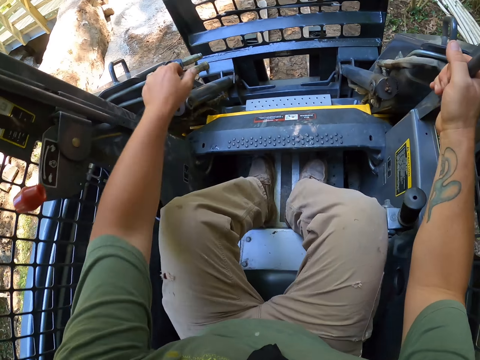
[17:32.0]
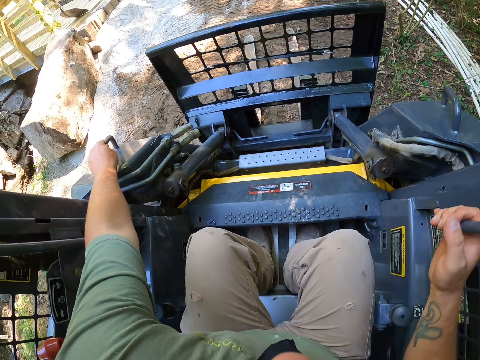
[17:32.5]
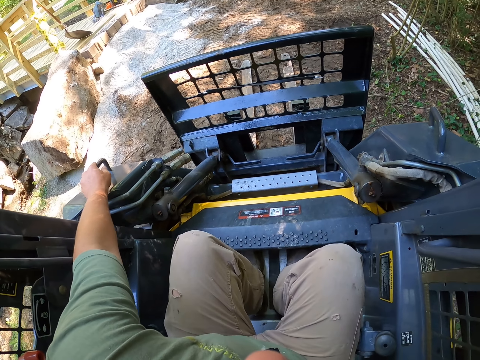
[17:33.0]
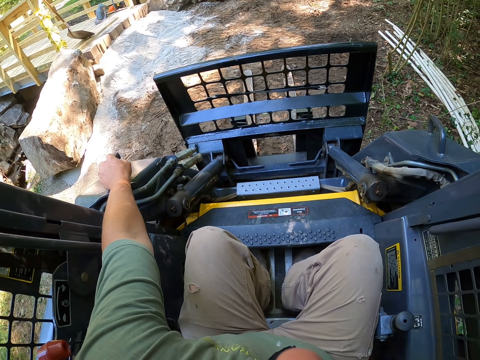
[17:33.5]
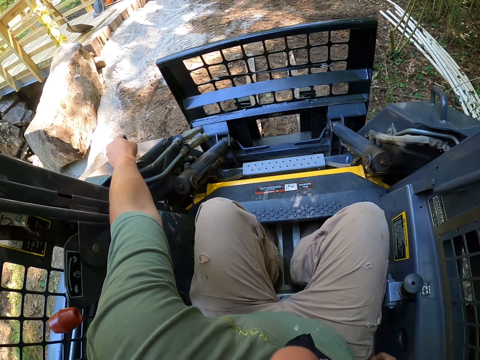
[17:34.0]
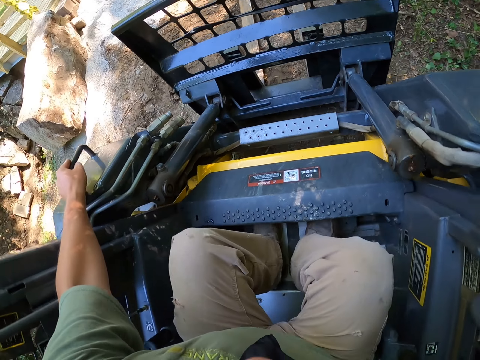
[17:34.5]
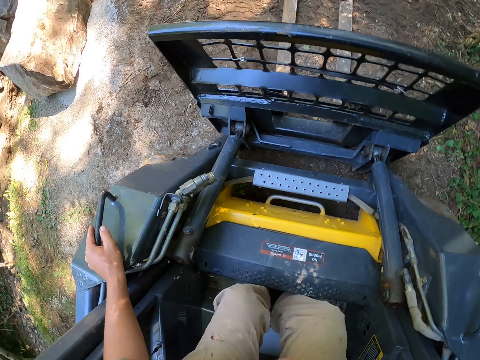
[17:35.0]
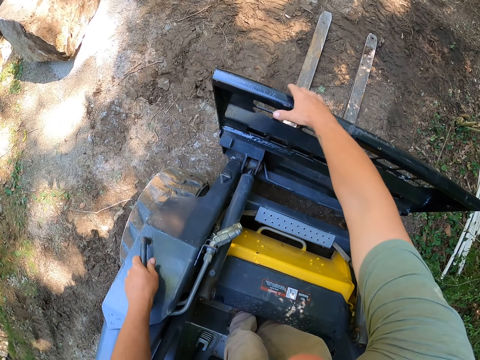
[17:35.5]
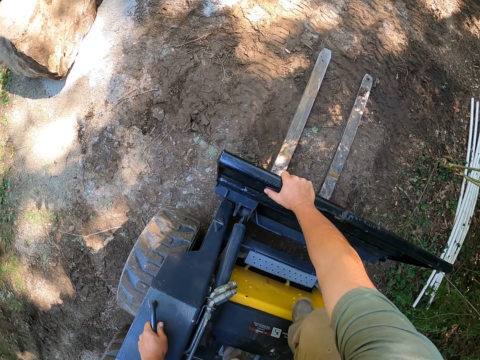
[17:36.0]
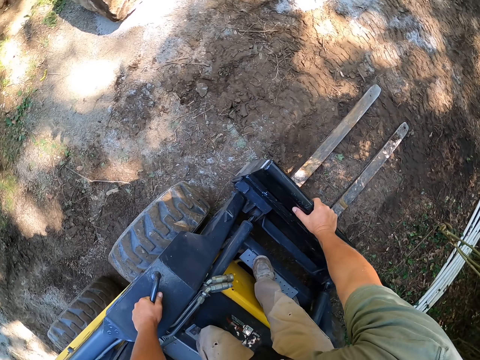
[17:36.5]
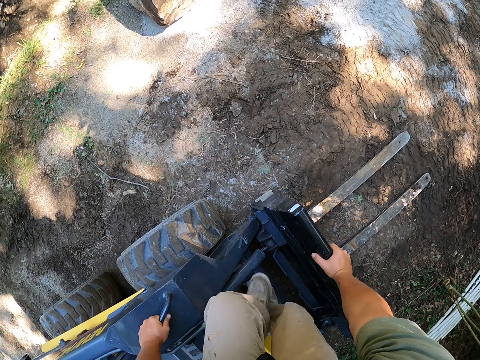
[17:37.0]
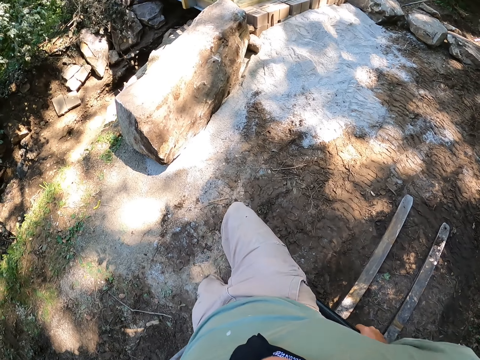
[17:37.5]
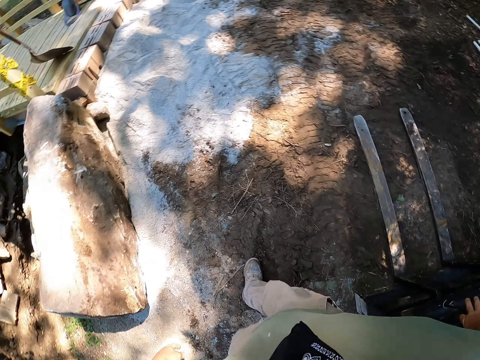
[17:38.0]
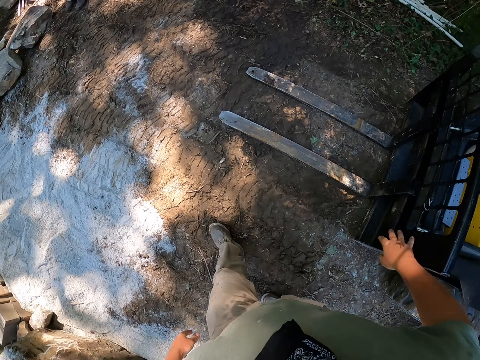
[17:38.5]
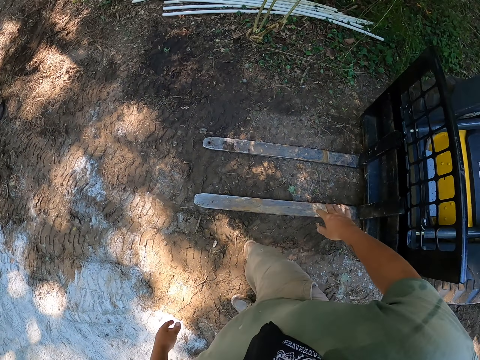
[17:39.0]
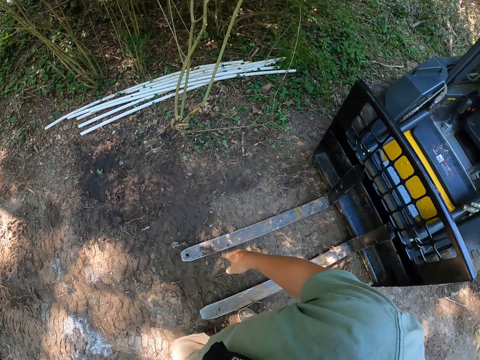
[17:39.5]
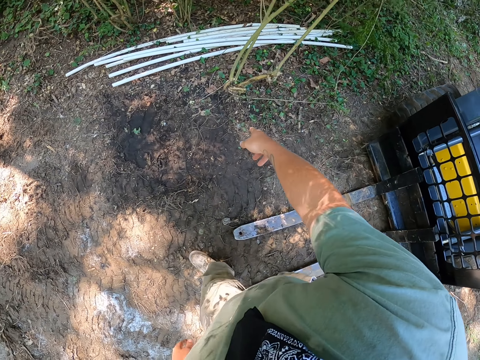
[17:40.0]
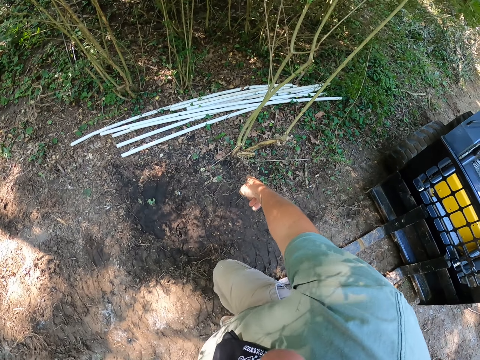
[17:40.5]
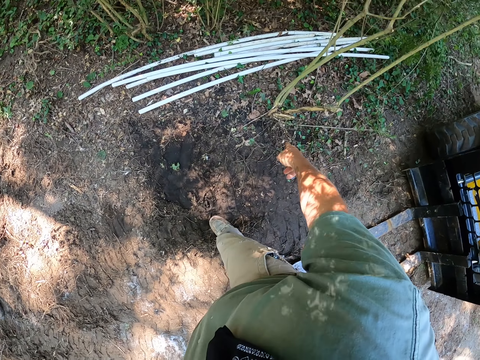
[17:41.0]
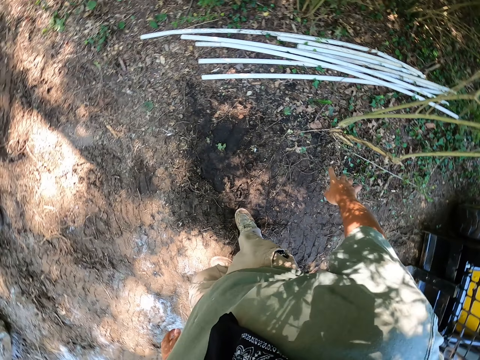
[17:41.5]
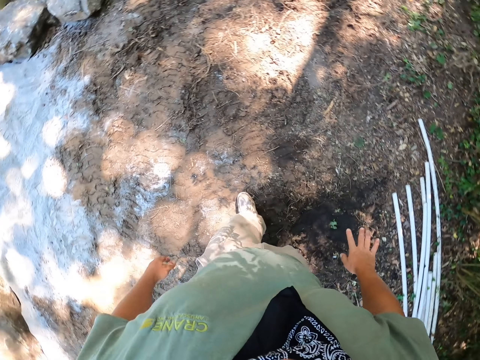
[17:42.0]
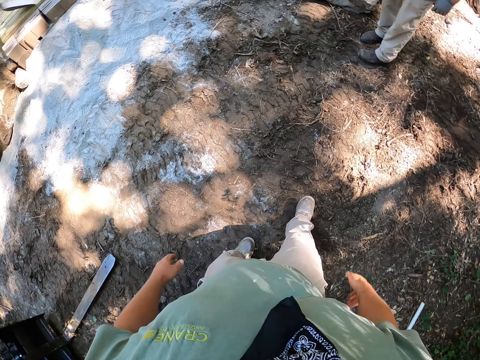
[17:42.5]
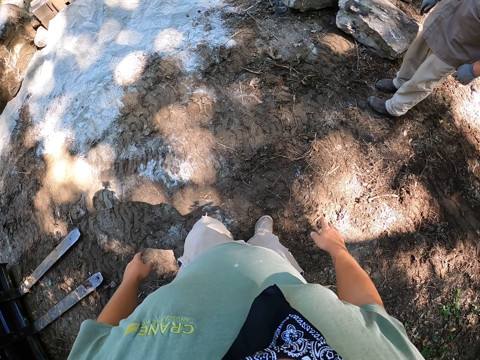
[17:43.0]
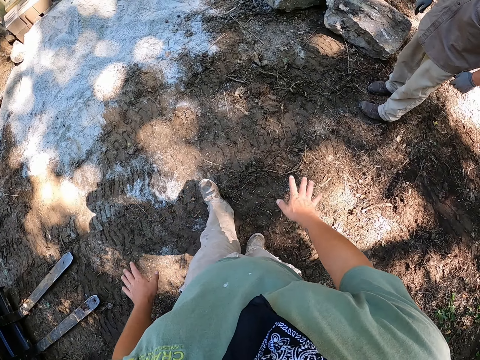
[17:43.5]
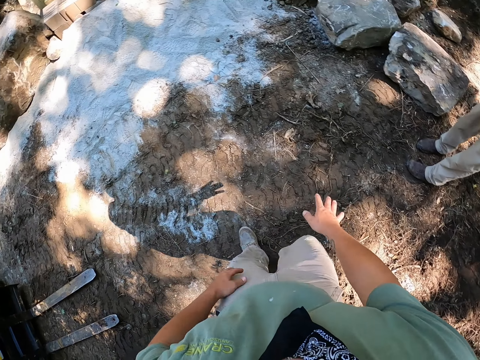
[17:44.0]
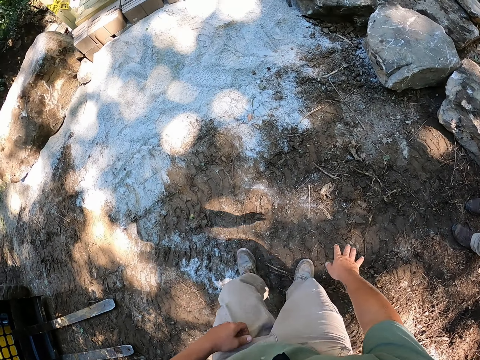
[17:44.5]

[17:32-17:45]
The camera wearer holds metal repeatedly. They jump out of the tractor or forklift. They walk around the area. They point at something. They walk around the area.

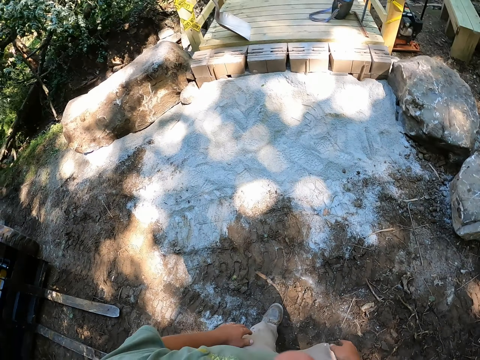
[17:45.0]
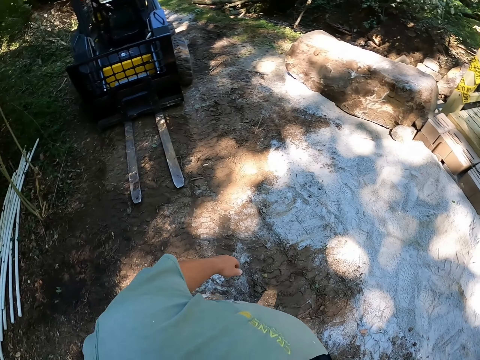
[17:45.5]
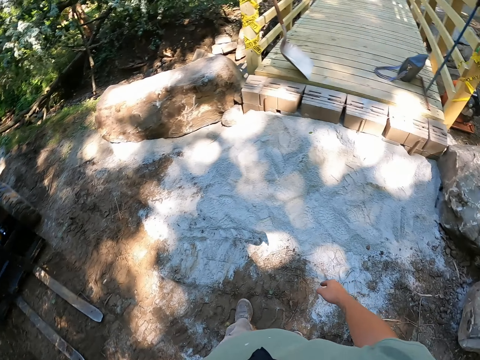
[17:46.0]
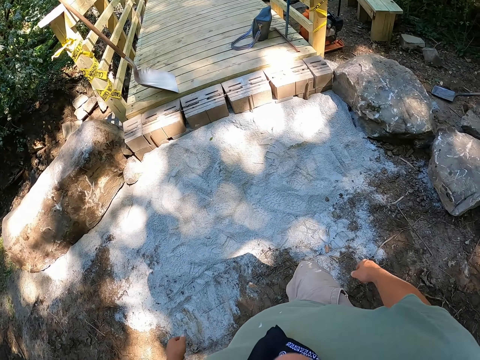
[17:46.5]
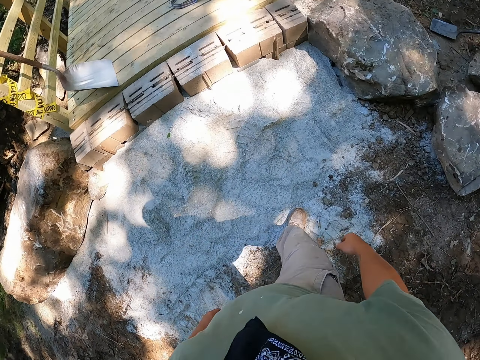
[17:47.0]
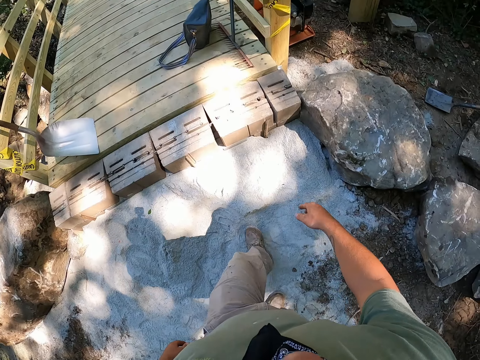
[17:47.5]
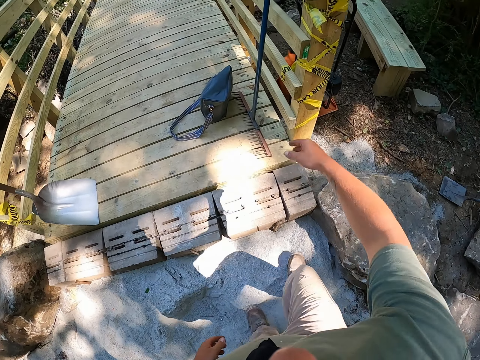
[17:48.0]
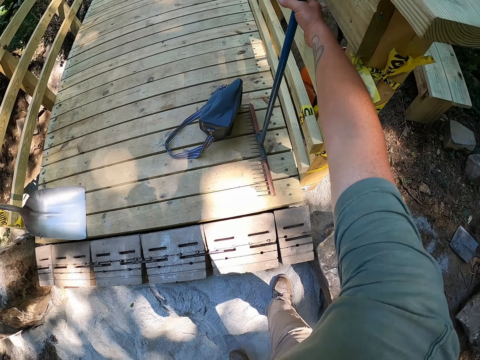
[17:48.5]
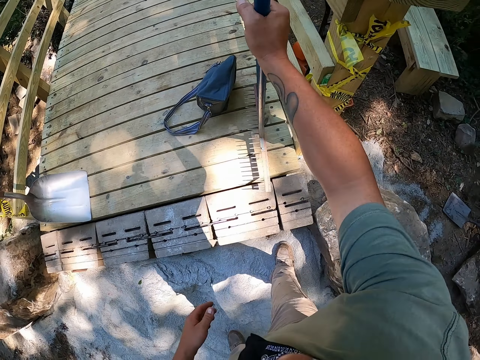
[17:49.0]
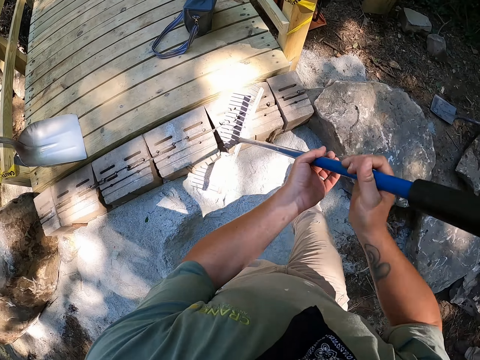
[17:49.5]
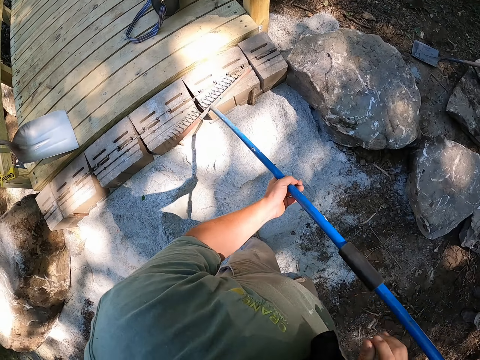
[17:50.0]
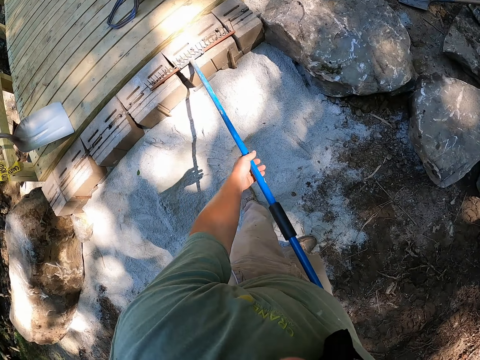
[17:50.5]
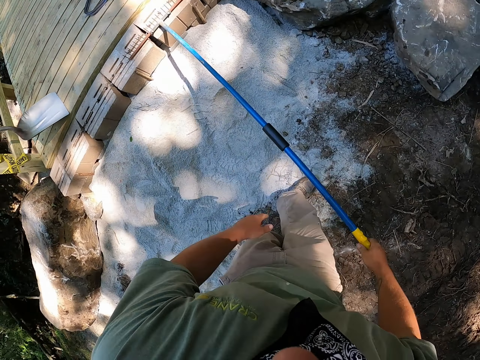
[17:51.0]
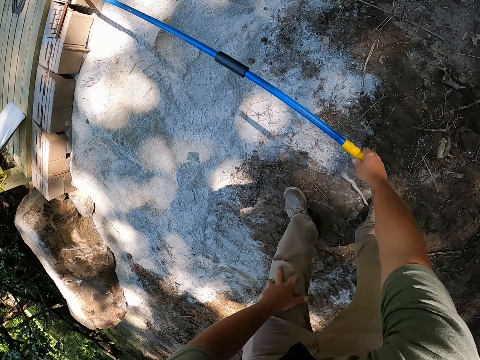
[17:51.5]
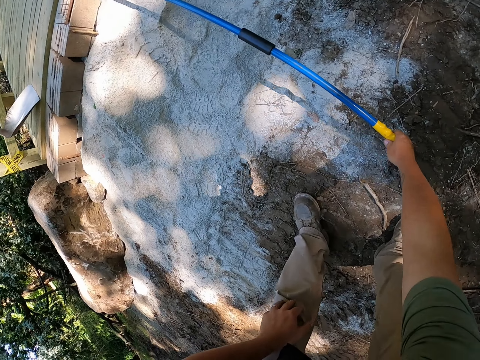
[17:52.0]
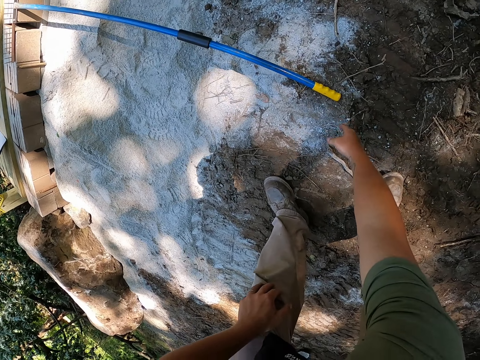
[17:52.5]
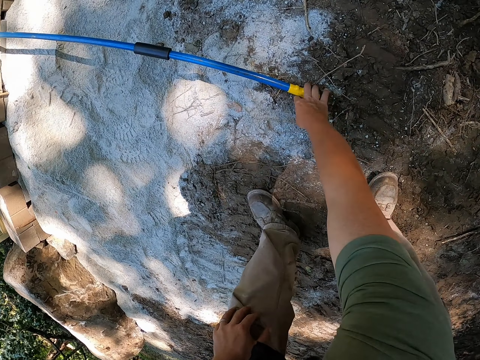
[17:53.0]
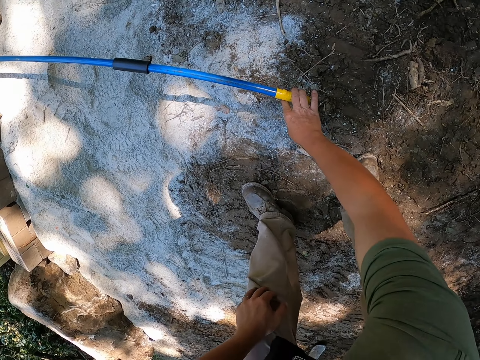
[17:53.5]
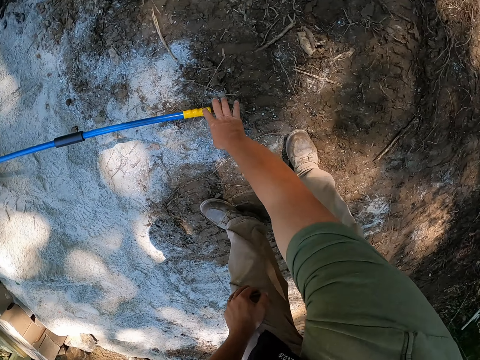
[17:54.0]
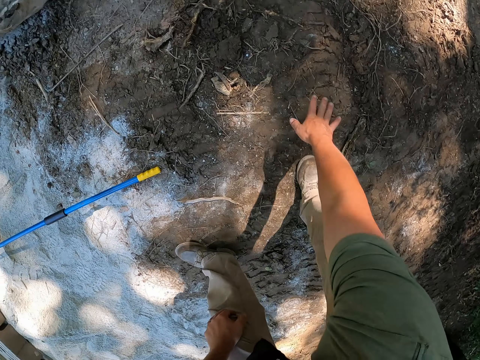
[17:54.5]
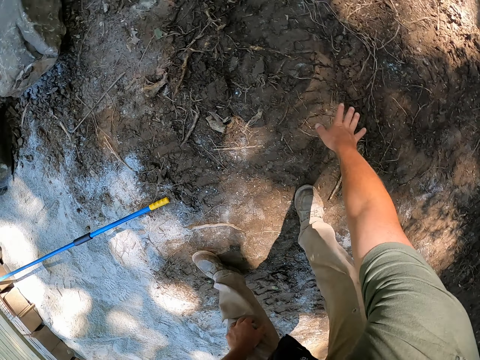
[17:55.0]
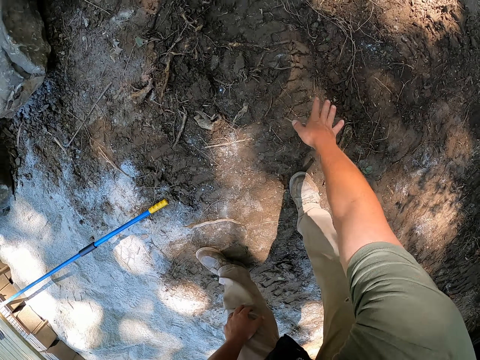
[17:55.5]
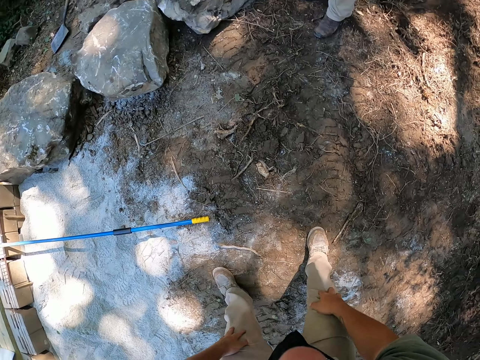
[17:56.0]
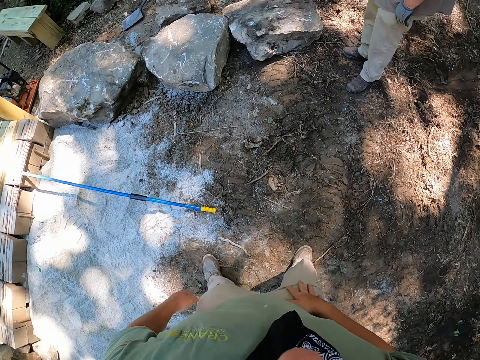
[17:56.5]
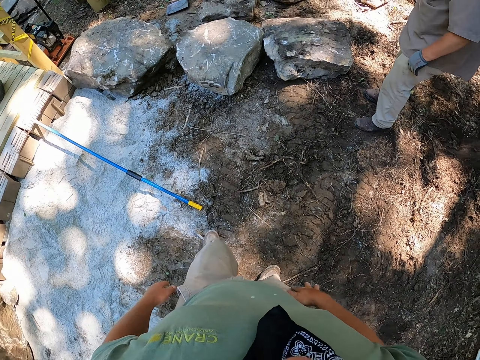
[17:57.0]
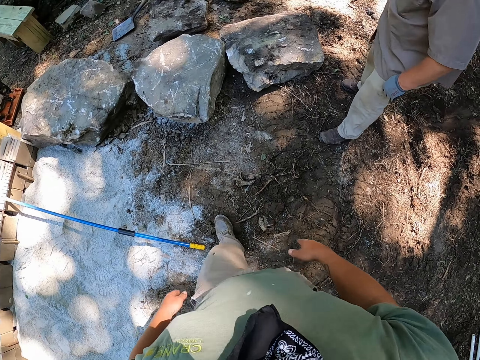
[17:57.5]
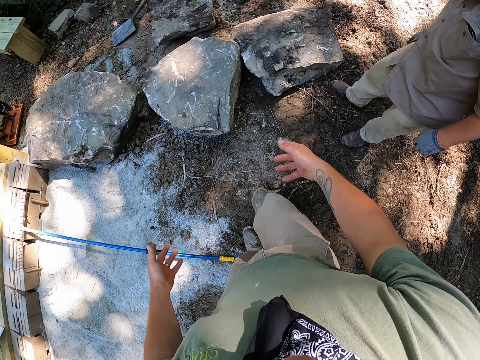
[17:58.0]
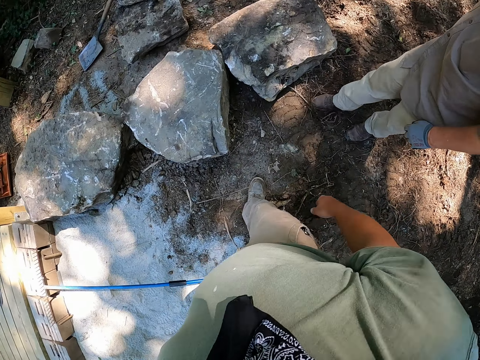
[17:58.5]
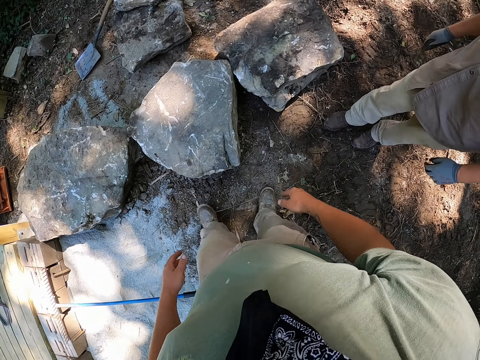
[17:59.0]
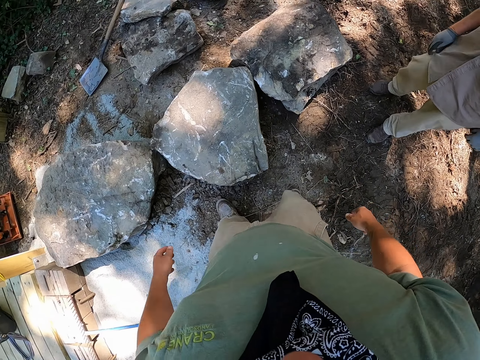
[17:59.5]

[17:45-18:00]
The camera wearer looks around. They pick up a rake, hold the rake with both hands, and place the rake on the ground. They lift the rake with a hand. They hold a leg with hands. They walk around the area.
